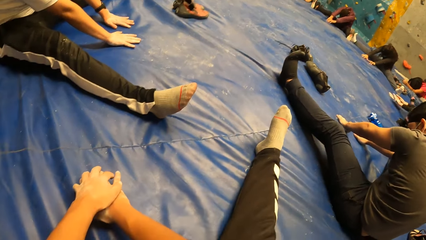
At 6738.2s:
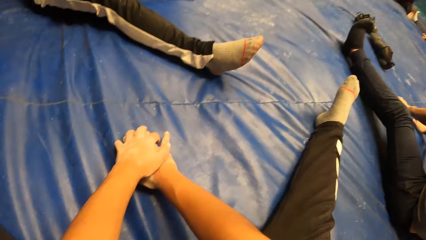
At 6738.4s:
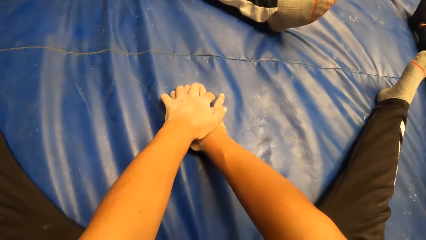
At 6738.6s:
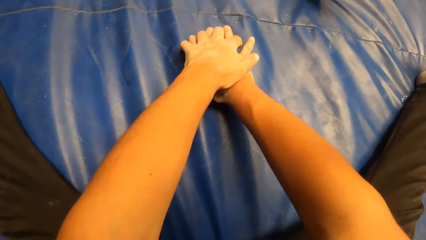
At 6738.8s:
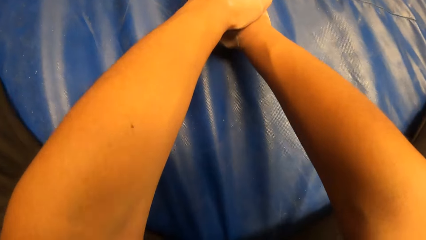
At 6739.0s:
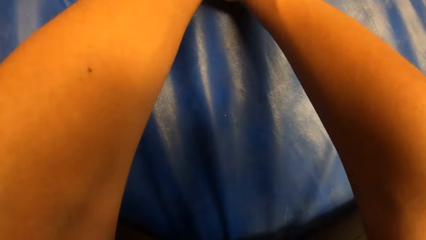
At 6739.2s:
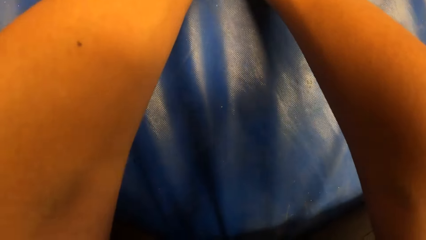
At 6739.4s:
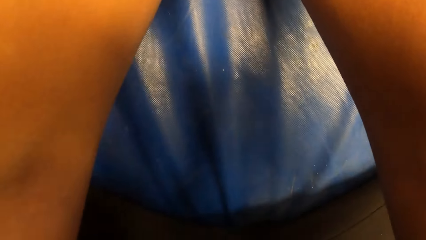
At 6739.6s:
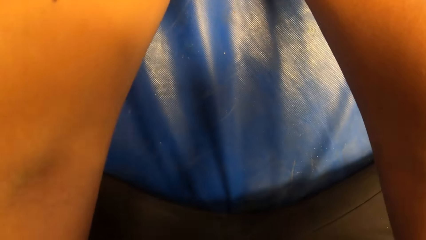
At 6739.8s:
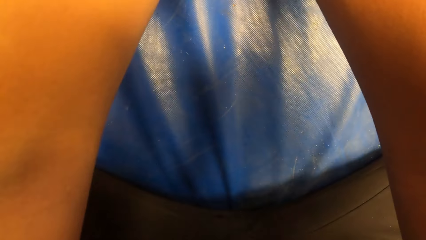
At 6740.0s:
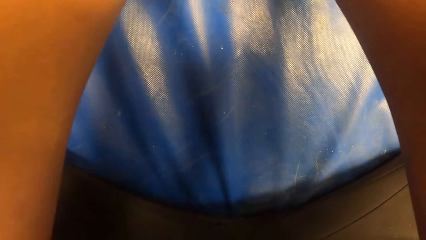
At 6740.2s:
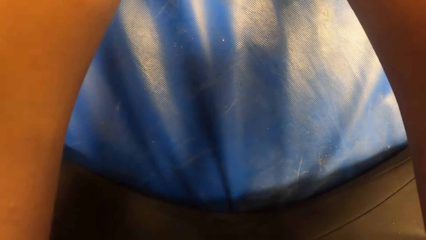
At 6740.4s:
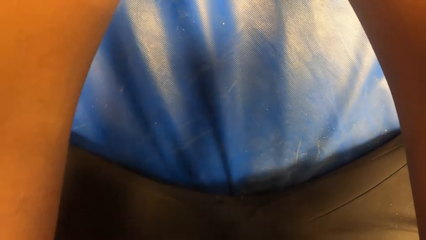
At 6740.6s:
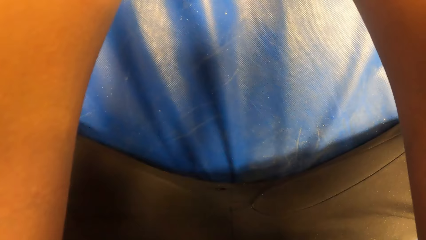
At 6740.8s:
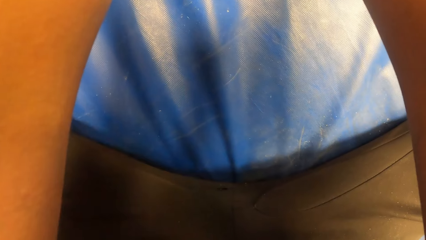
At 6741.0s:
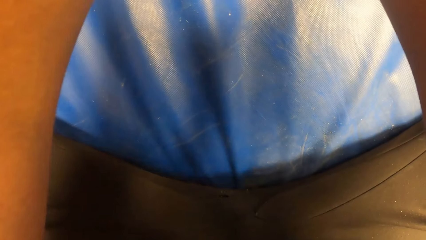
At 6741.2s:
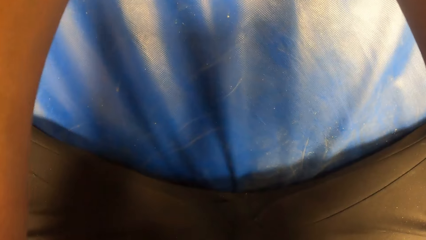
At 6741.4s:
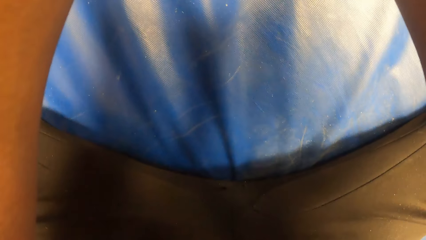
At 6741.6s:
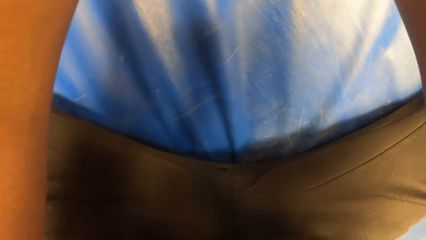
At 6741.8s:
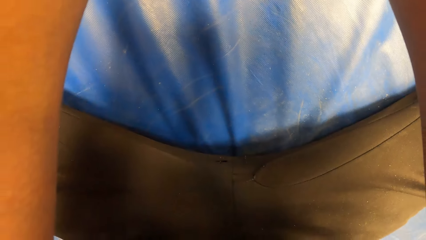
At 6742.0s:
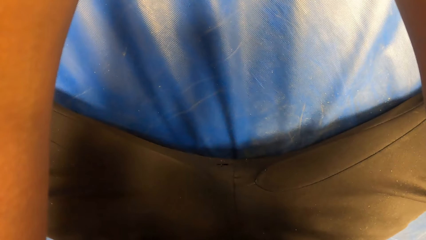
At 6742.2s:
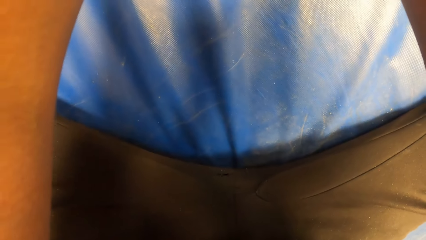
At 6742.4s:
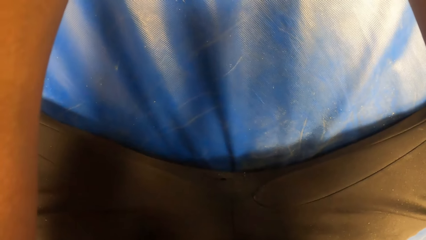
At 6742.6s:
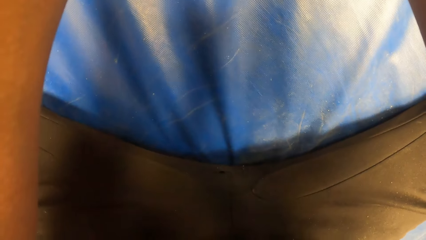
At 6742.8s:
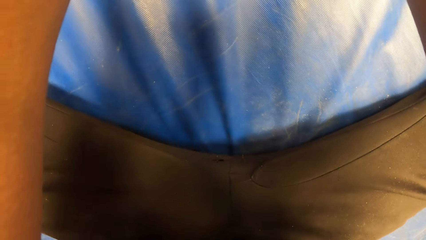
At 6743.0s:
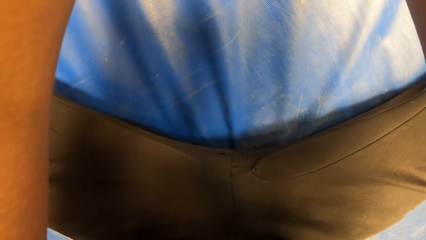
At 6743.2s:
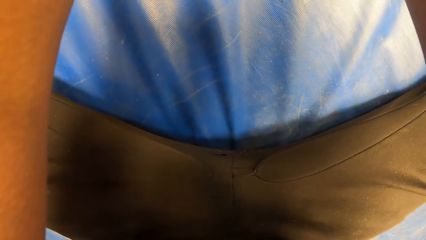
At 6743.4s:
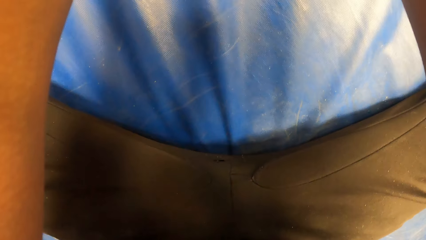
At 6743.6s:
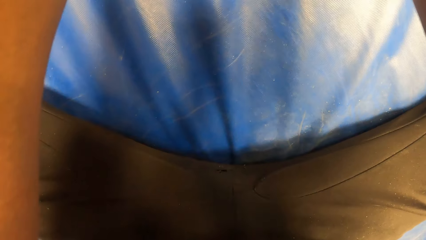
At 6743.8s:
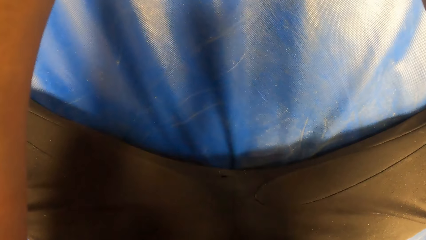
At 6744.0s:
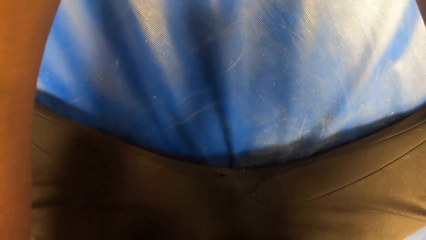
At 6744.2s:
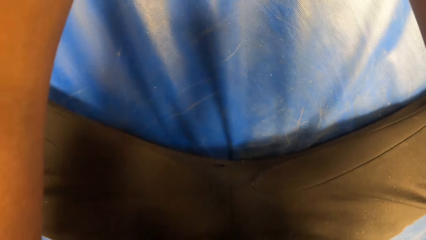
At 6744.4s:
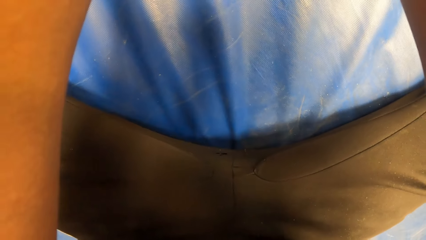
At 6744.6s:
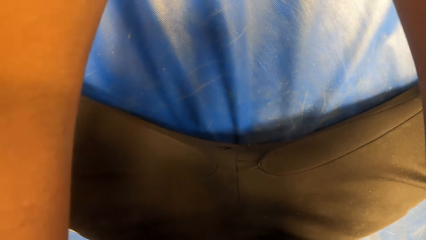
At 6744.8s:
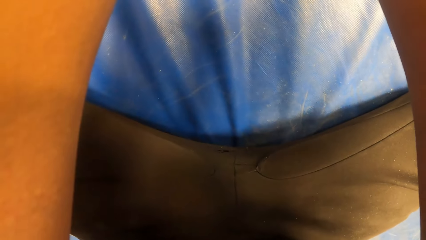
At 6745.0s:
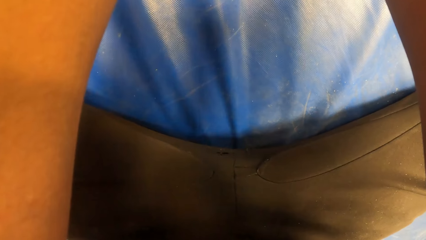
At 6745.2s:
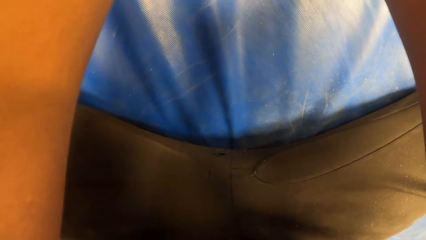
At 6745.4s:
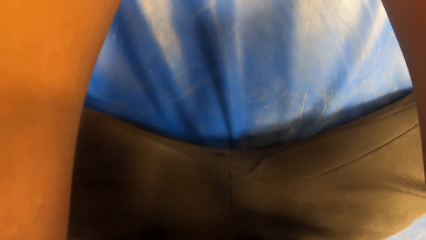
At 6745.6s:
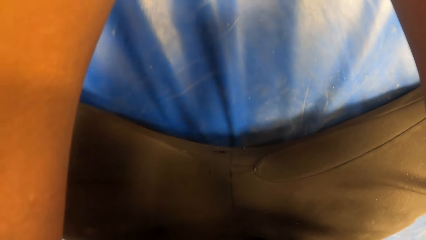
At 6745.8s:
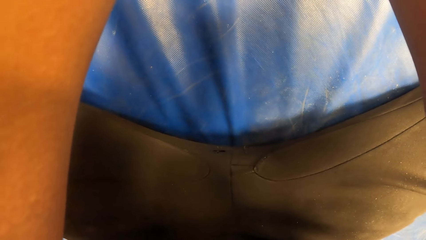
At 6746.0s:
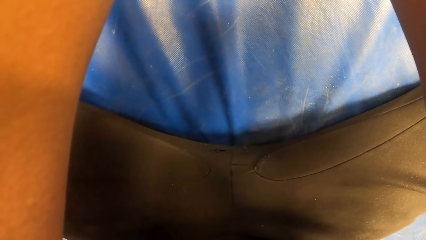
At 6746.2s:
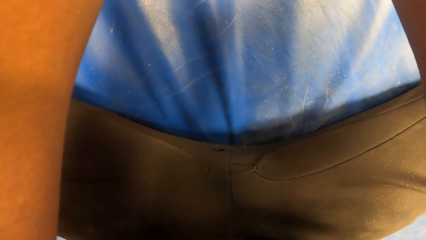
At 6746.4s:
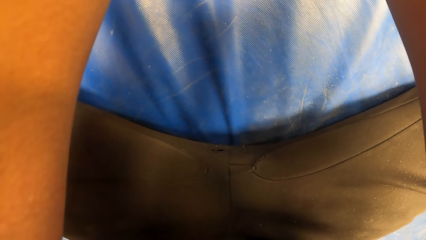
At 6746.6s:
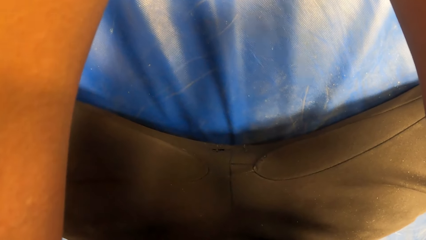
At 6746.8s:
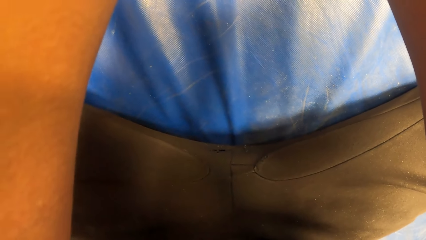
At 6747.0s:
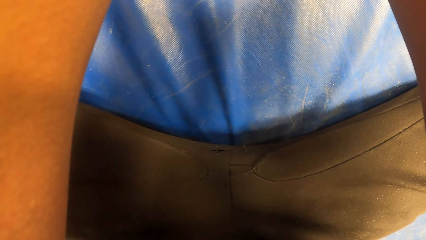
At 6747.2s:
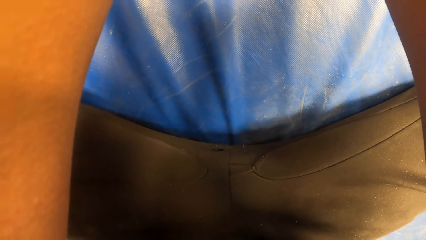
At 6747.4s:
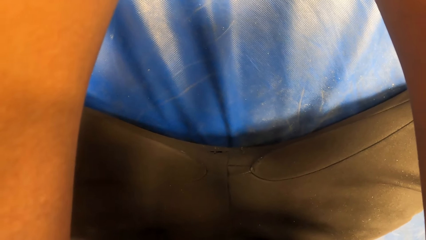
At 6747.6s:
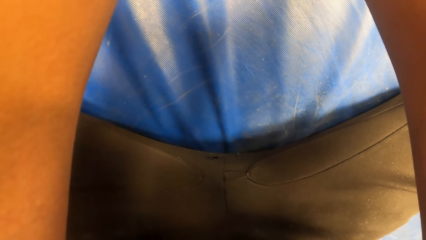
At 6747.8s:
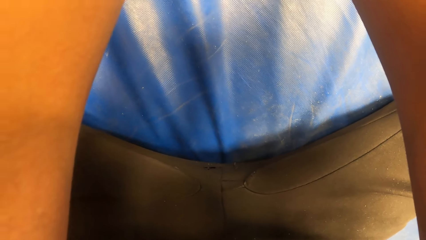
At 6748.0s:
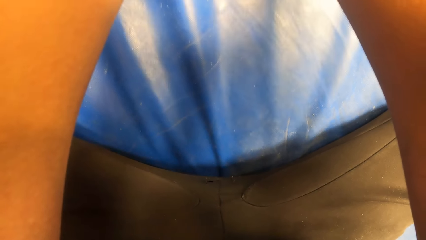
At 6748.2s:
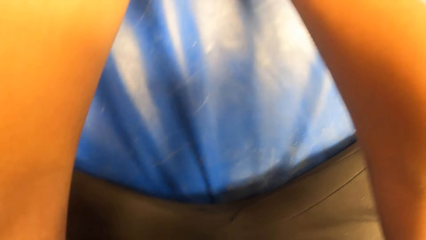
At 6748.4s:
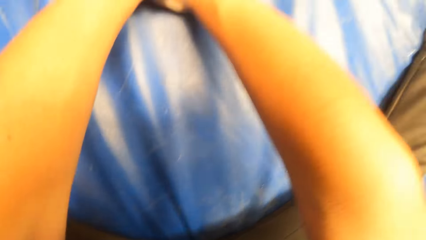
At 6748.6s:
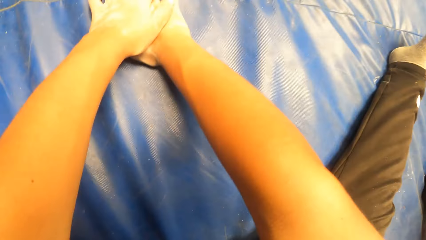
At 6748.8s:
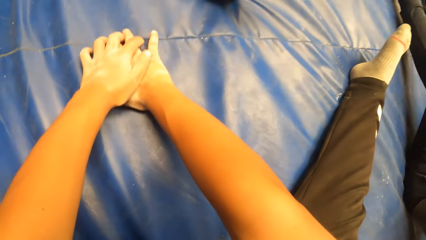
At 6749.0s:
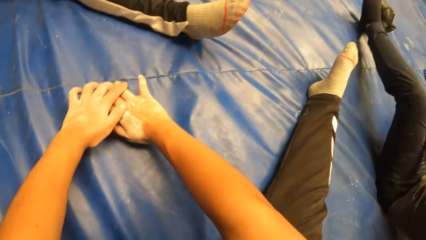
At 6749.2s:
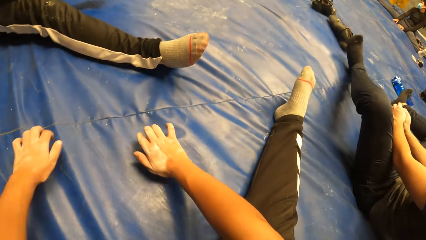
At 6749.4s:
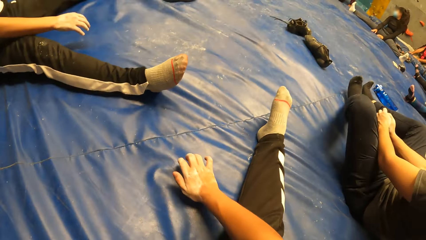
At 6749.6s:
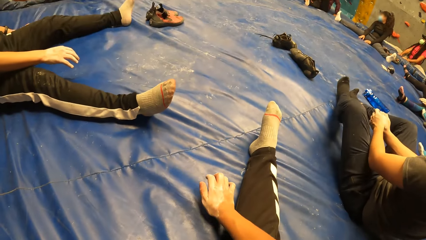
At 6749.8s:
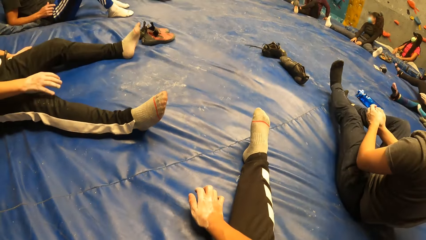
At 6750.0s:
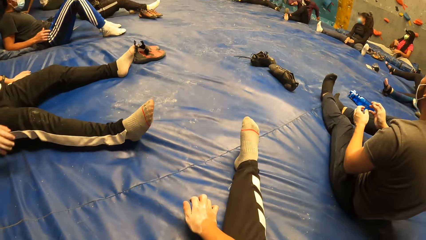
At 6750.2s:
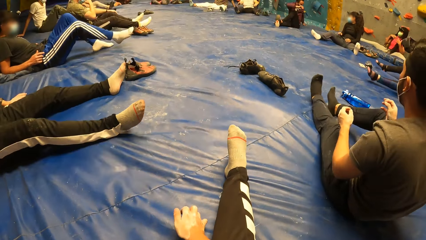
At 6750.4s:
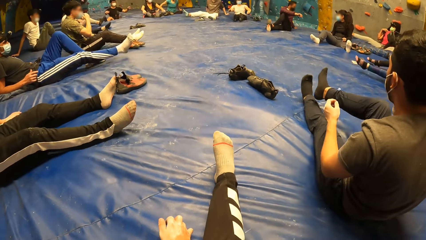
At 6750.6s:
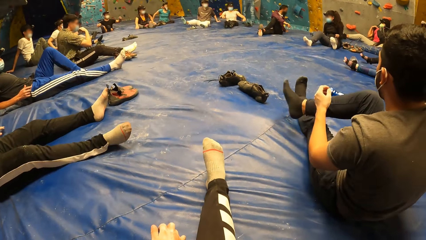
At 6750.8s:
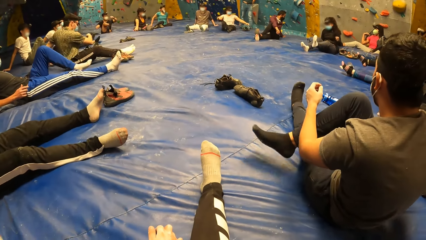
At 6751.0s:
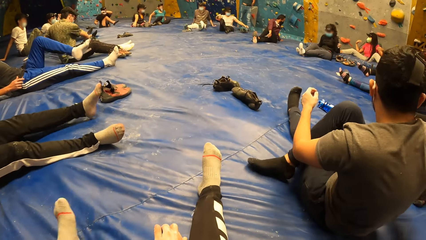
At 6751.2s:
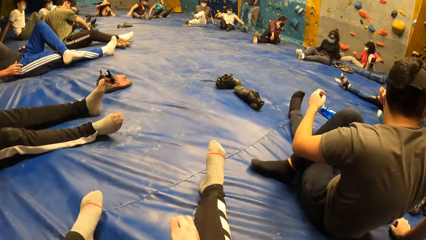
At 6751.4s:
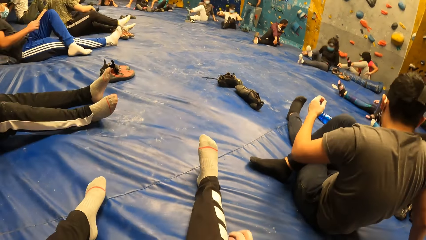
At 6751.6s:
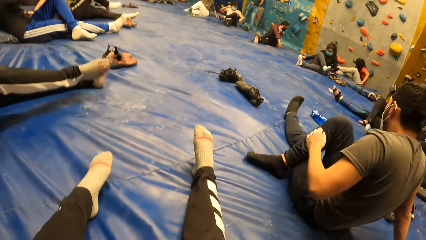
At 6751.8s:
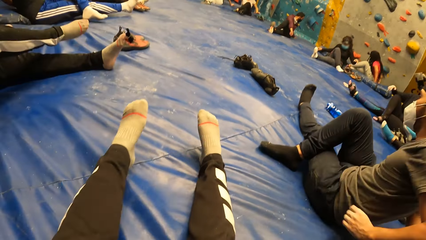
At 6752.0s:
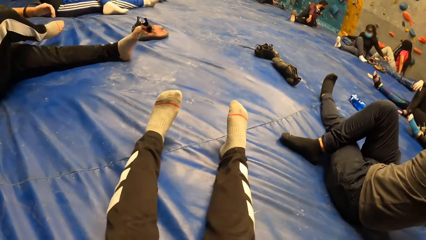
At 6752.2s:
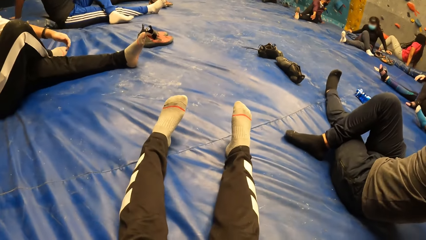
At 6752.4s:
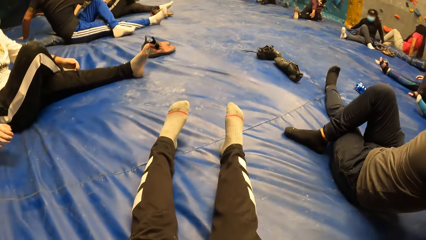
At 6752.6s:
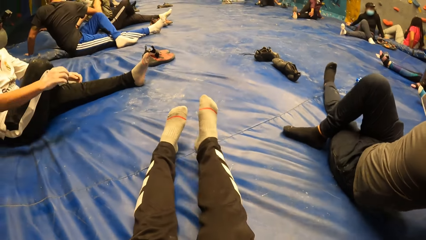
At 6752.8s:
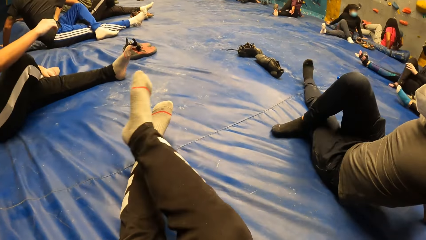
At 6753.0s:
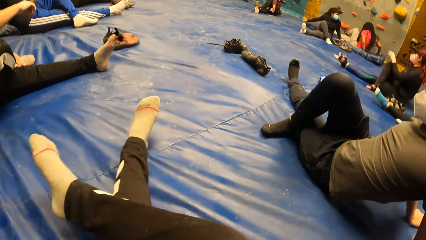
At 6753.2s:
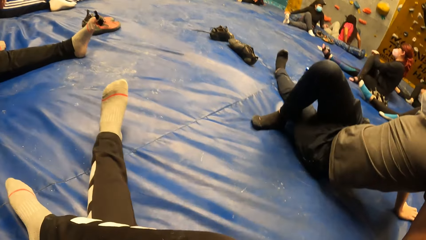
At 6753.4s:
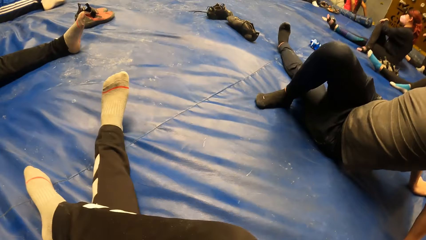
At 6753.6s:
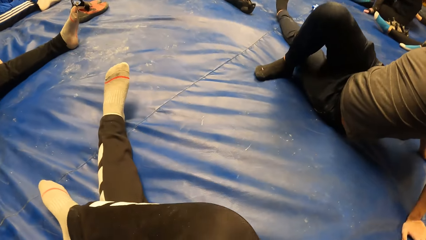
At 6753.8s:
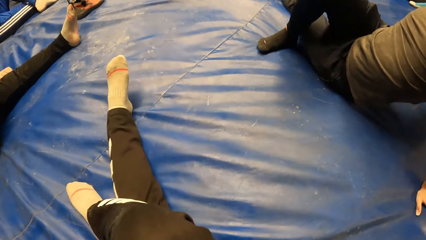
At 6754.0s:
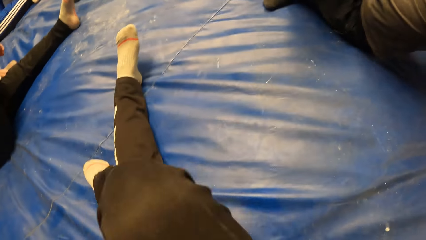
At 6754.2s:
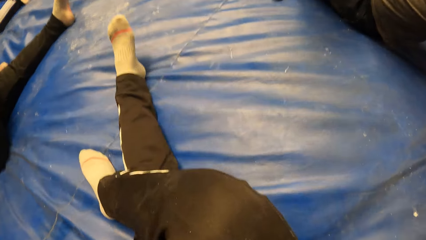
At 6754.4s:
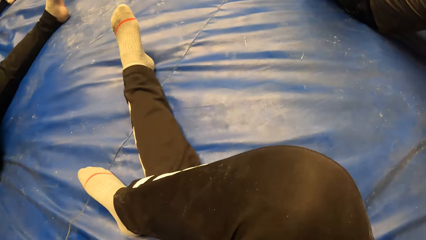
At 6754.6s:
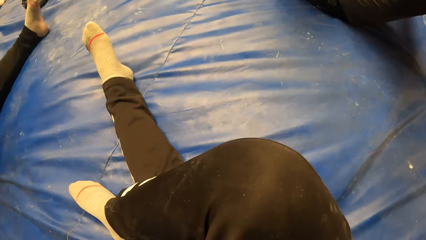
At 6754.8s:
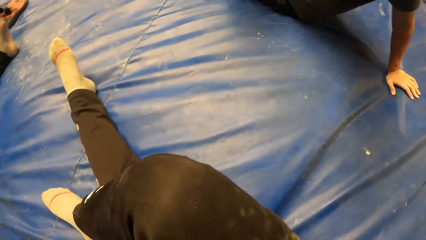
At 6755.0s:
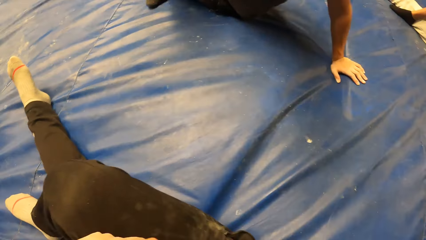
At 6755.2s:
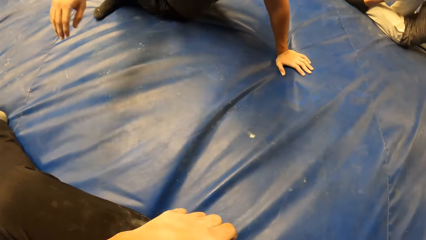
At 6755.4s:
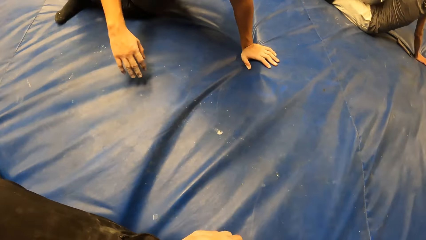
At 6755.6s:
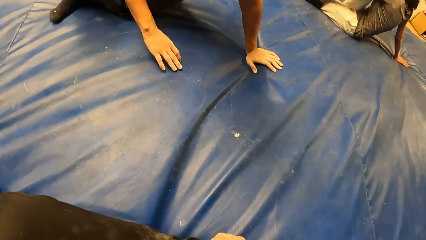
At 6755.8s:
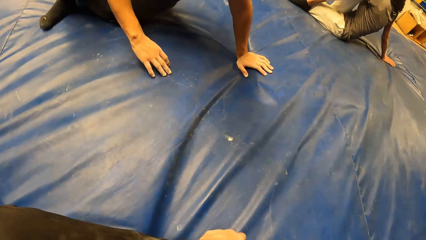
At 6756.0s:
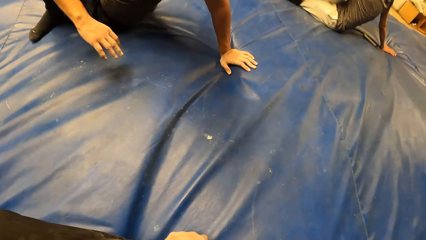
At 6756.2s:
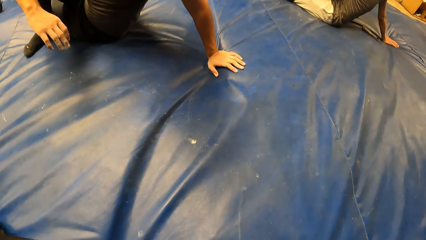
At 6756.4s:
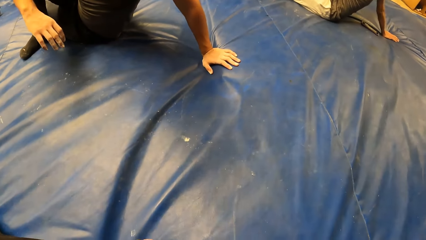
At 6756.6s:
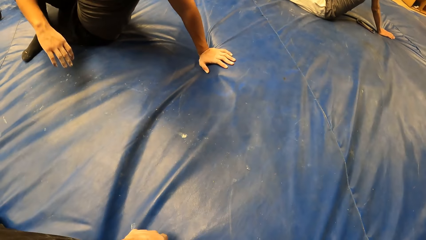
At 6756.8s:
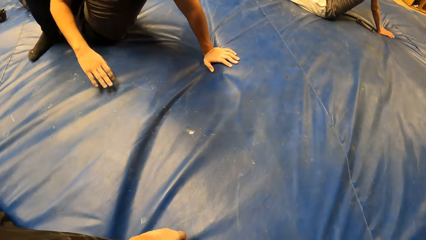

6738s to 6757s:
The camera wearer stretches his body forward. He exercises his body along with the group of people. He folds a leg.
